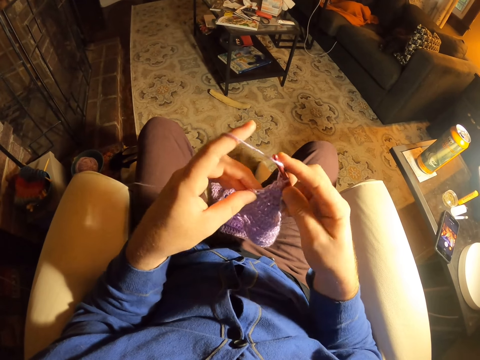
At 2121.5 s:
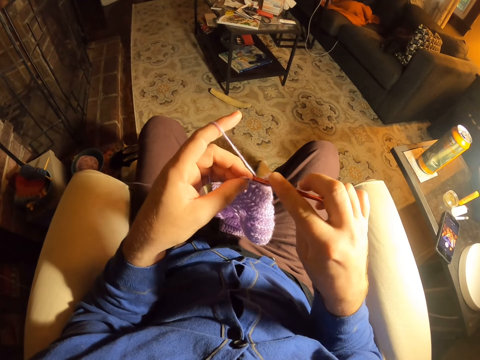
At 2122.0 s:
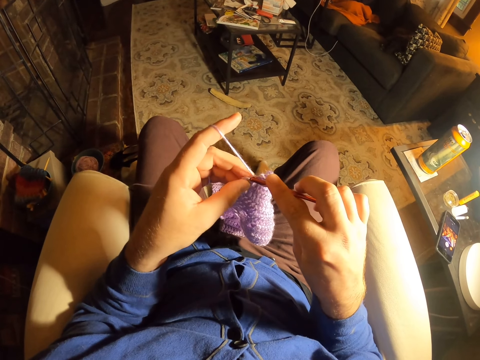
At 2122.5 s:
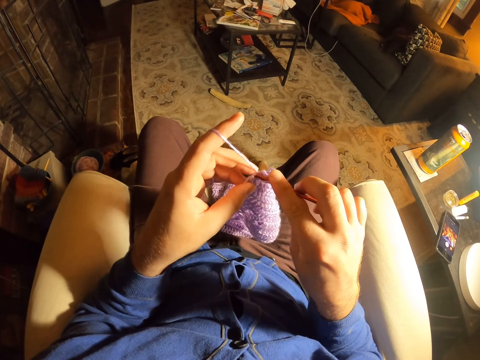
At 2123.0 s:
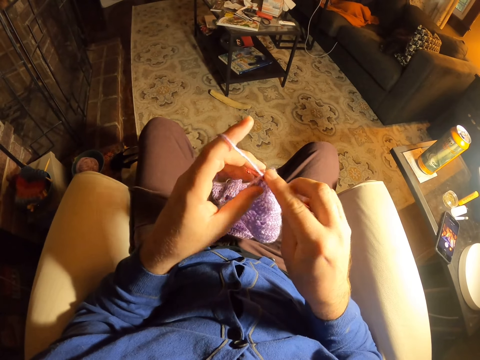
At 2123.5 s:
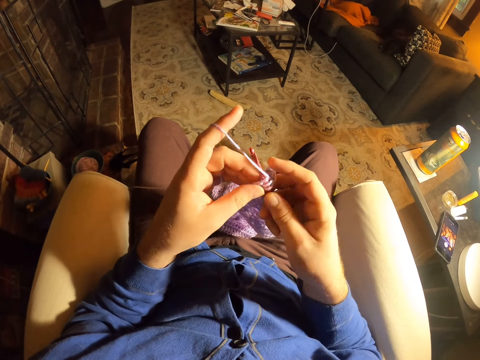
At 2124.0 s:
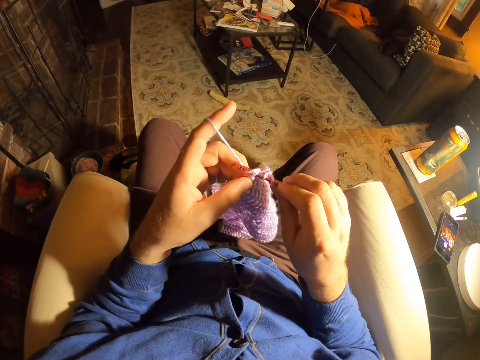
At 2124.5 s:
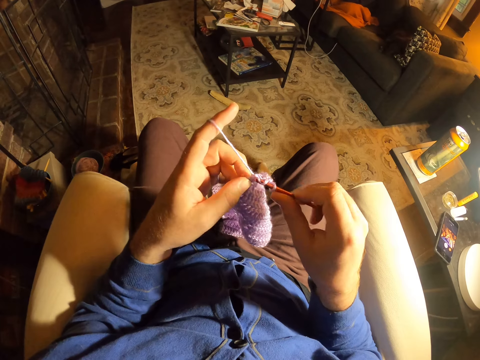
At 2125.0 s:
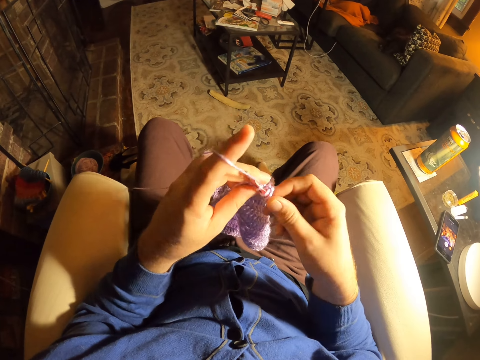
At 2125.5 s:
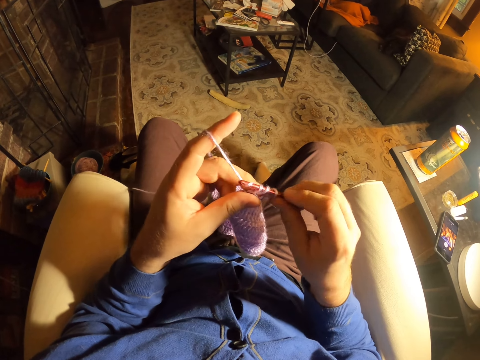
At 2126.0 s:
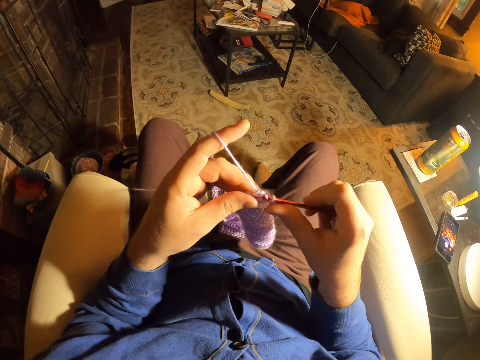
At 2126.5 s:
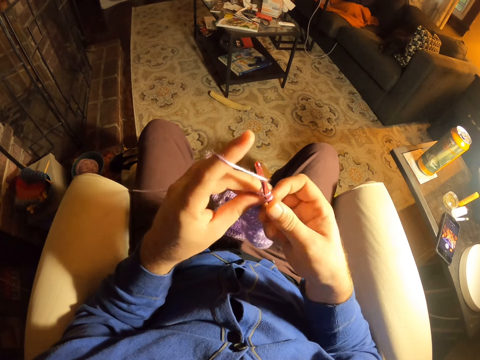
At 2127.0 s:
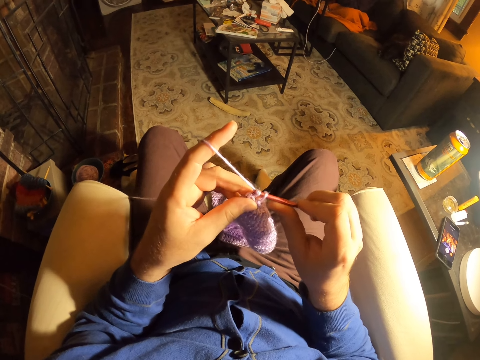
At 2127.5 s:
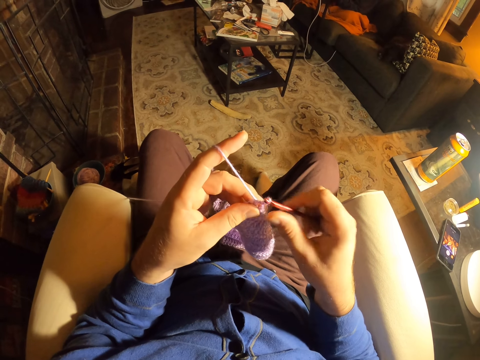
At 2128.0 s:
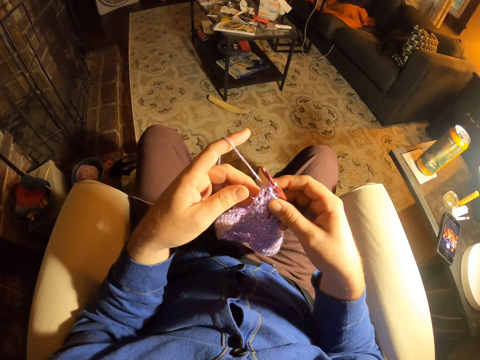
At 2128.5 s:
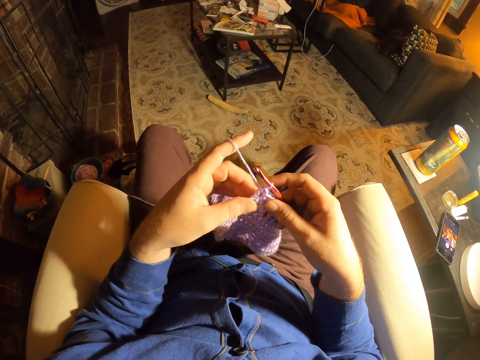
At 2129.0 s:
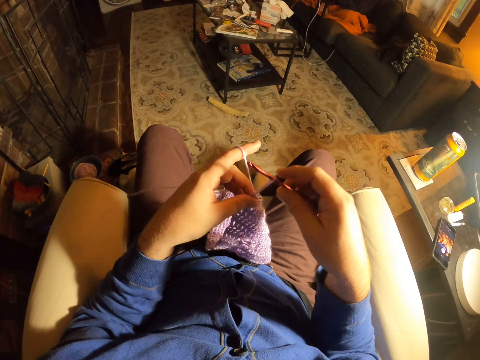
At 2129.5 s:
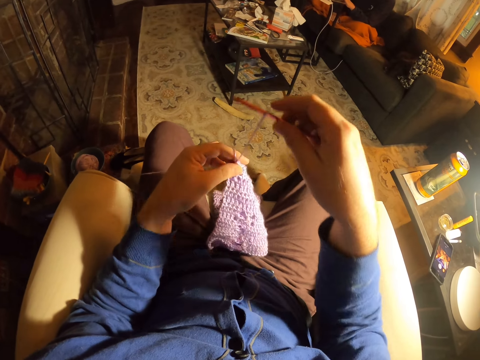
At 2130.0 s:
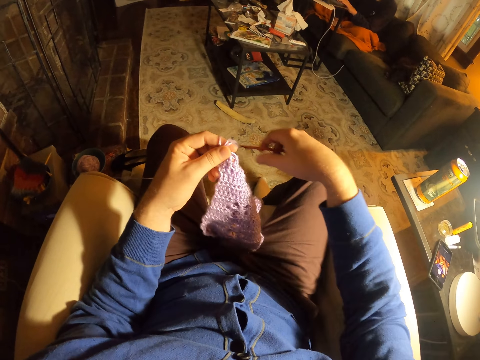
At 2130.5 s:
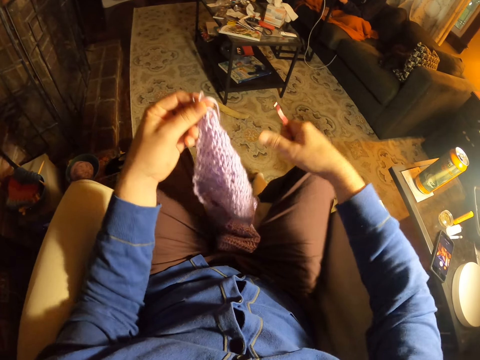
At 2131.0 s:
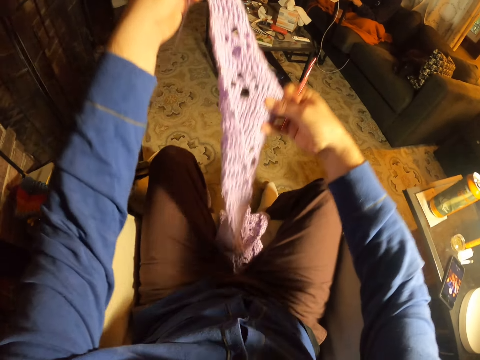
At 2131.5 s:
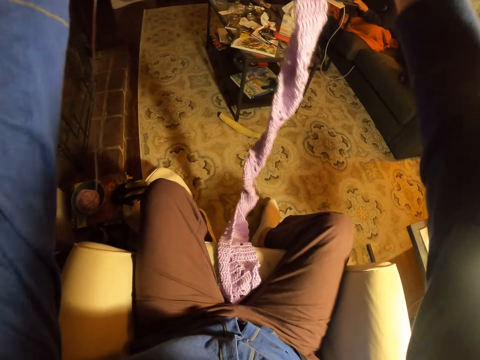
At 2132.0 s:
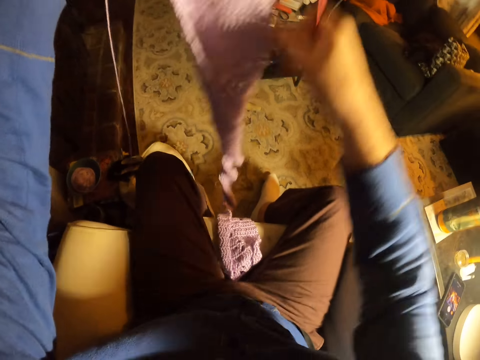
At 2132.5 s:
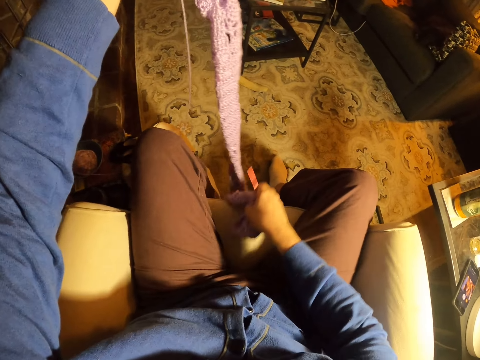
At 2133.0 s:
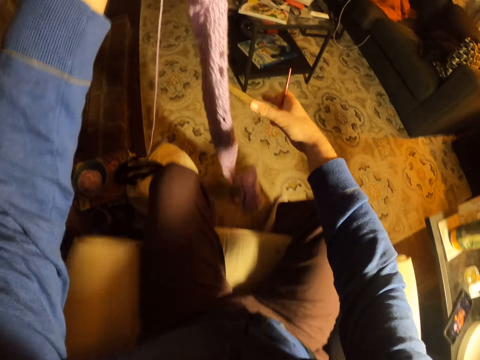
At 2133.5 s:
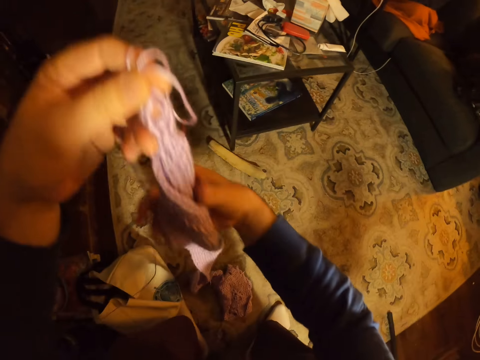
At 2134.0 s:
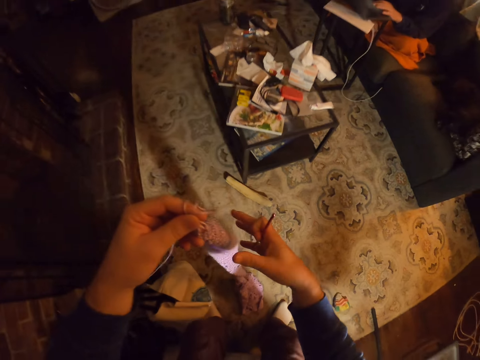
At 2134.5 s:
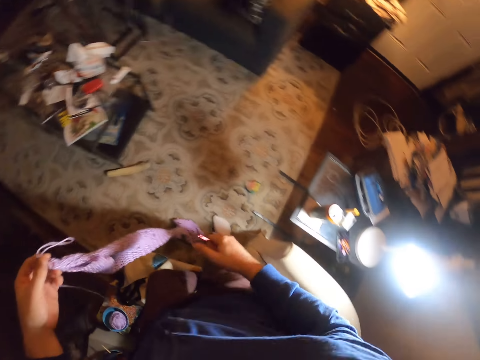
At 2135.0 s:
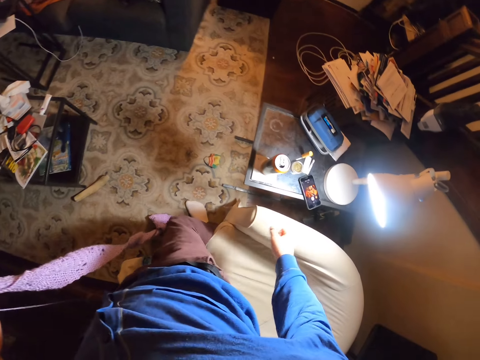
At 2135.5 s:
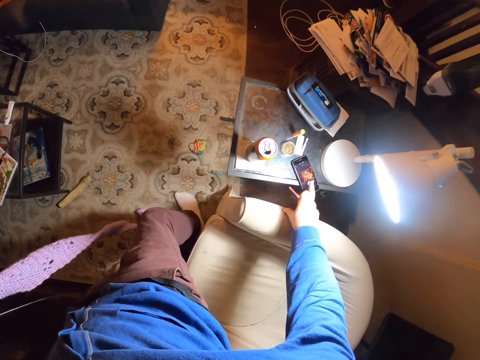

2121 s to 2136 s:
The camera wearer rolls thread around the crochet needle. They knit a fabric with a crochet needle. They roll thread around the crochet needle. They knit the fabric with the crochet needle. They pull the crochet needle off the thread. They lift up the fabric. They remove the fabric from the chair. They drop the fabric on the floor. They stand up. They hold the fabric with both hands. They scroll on the phone.
